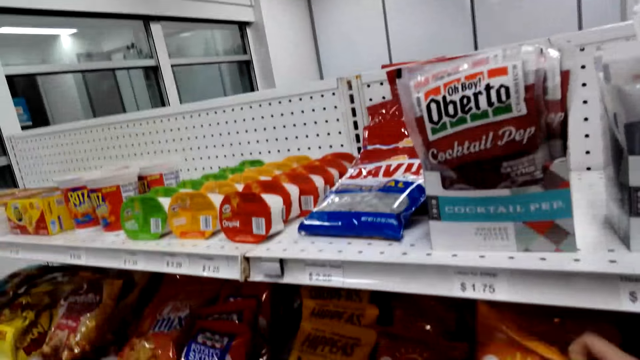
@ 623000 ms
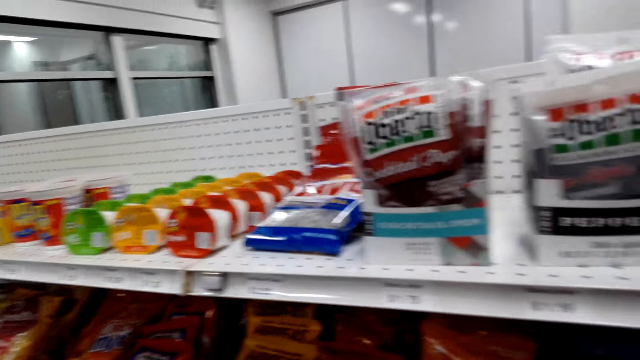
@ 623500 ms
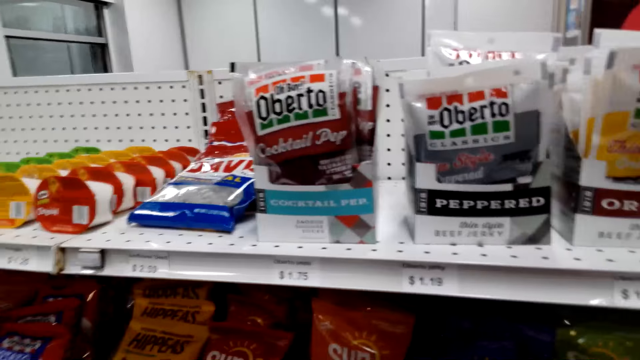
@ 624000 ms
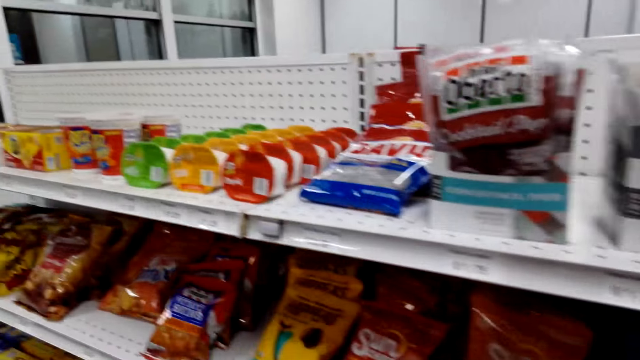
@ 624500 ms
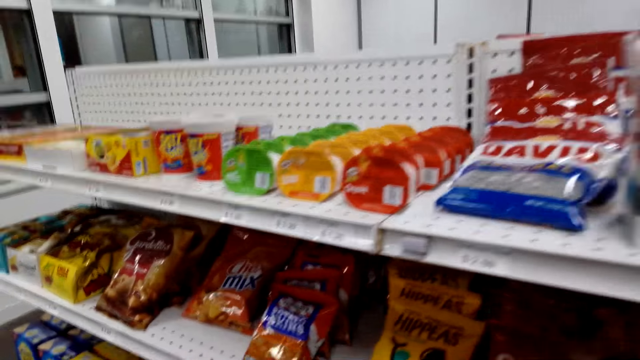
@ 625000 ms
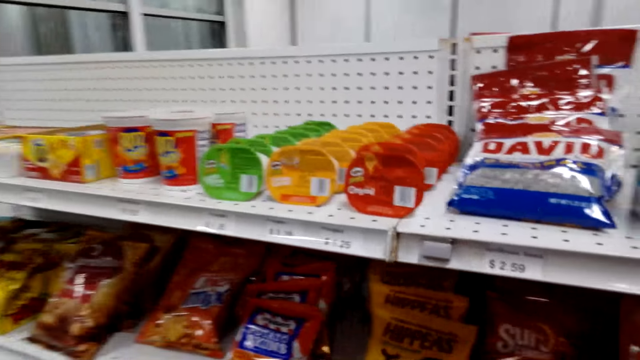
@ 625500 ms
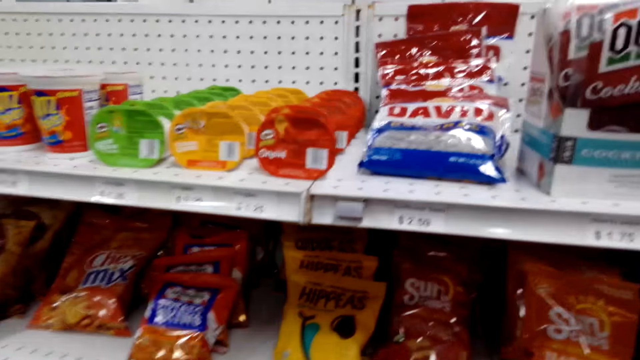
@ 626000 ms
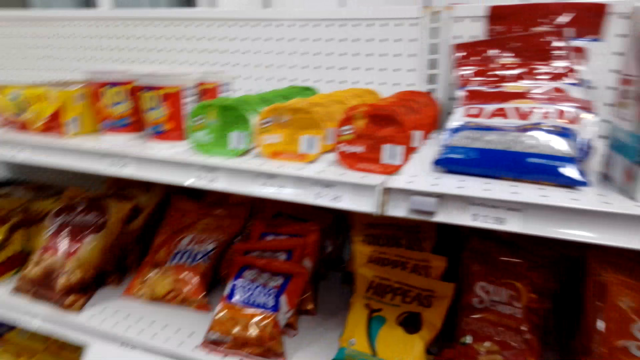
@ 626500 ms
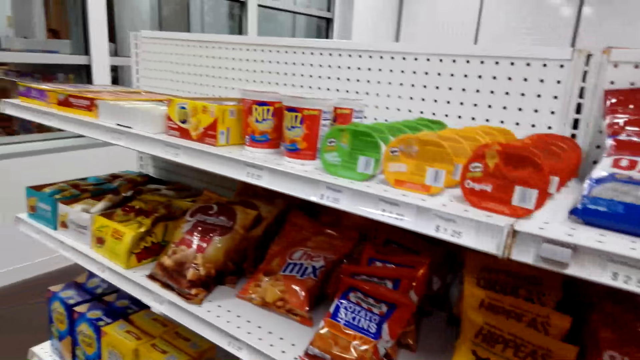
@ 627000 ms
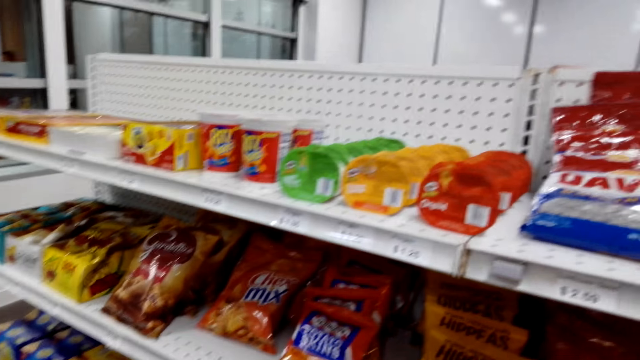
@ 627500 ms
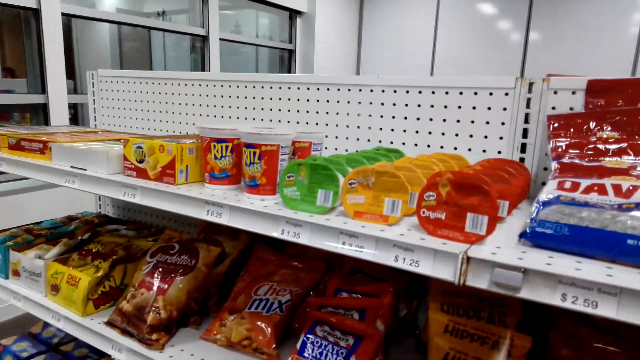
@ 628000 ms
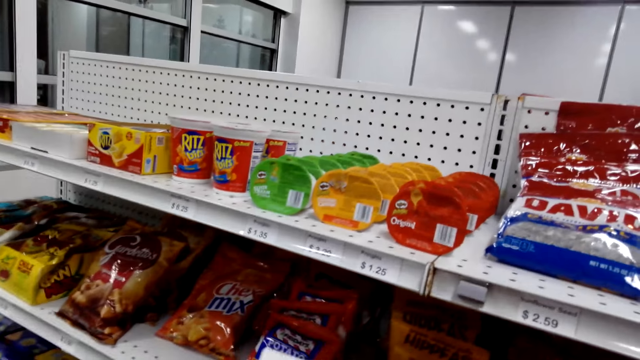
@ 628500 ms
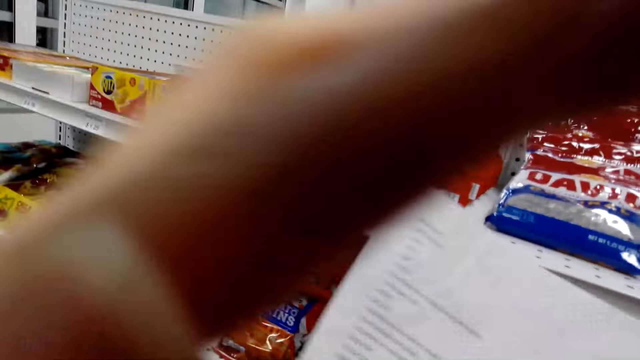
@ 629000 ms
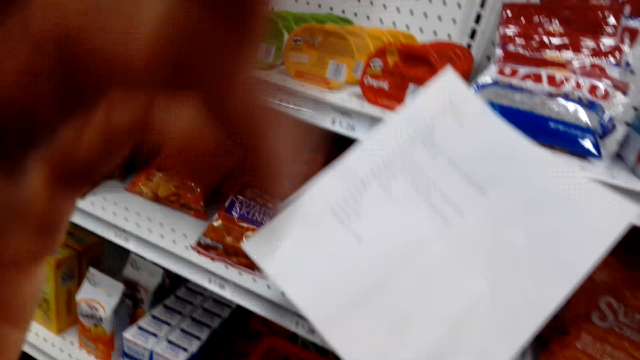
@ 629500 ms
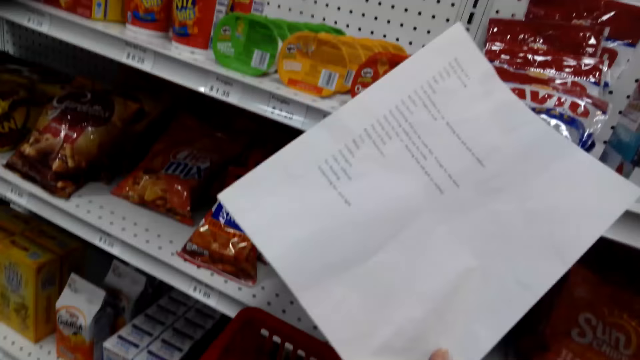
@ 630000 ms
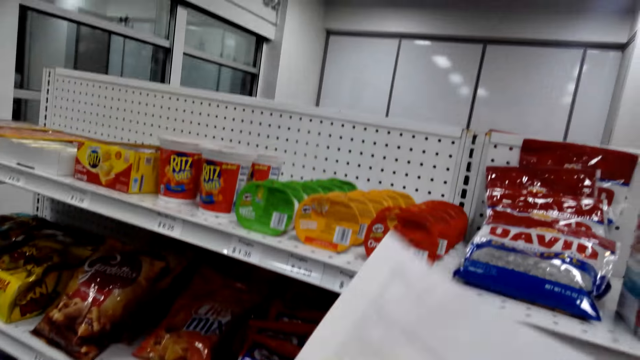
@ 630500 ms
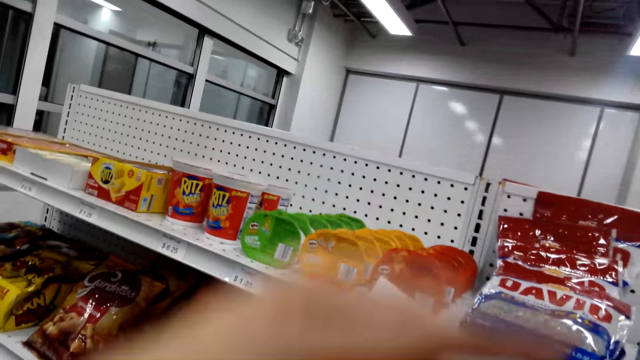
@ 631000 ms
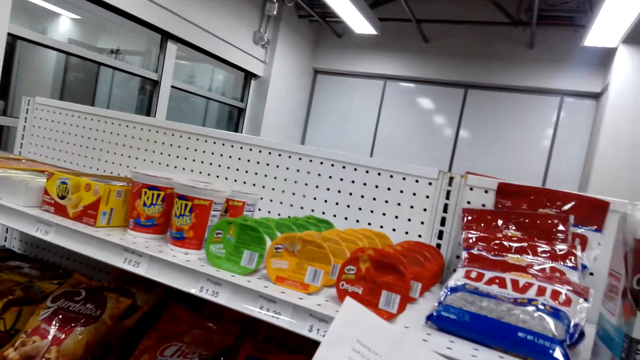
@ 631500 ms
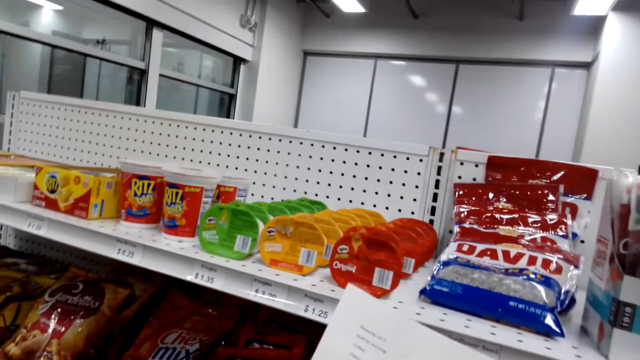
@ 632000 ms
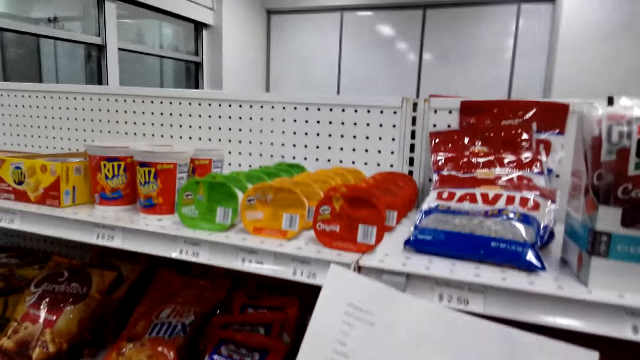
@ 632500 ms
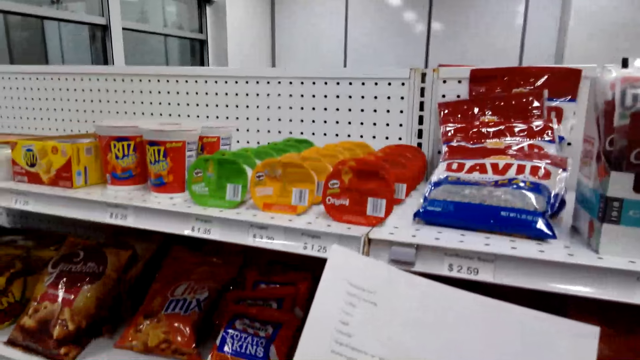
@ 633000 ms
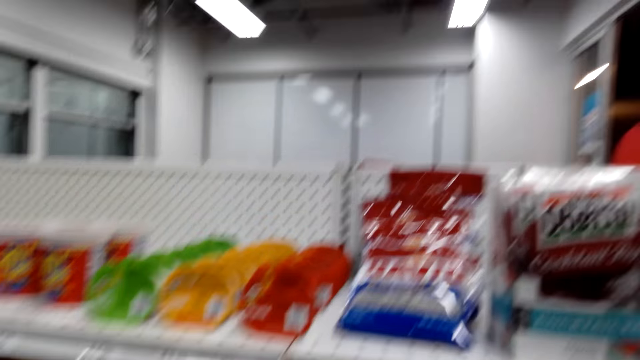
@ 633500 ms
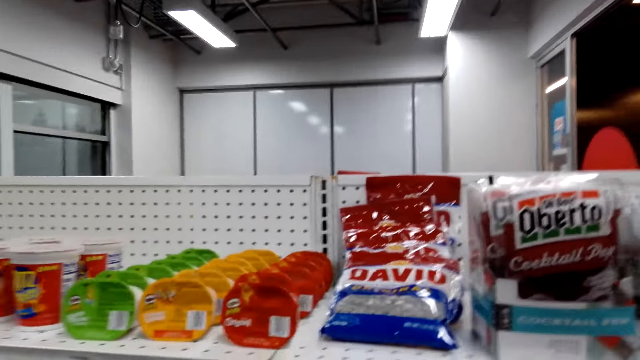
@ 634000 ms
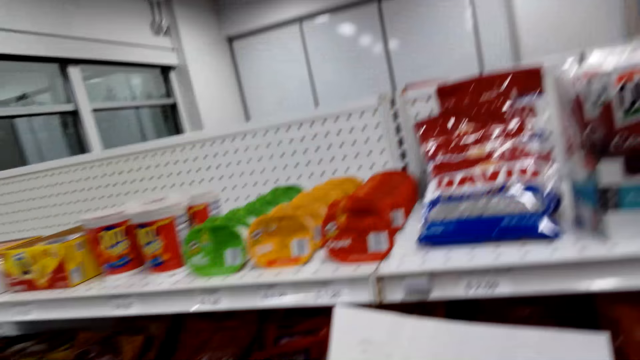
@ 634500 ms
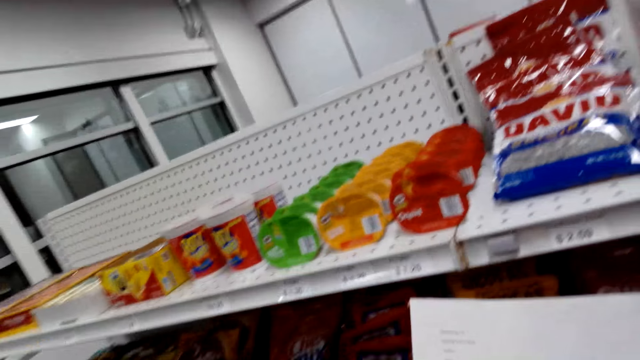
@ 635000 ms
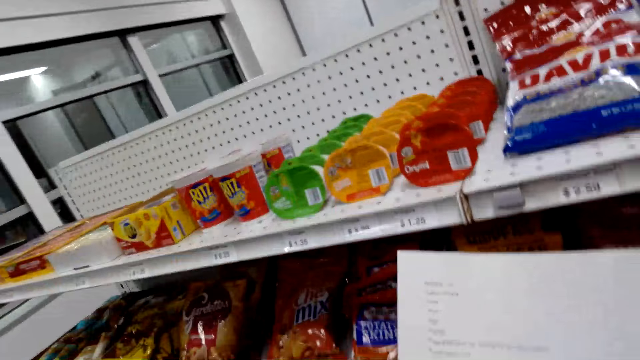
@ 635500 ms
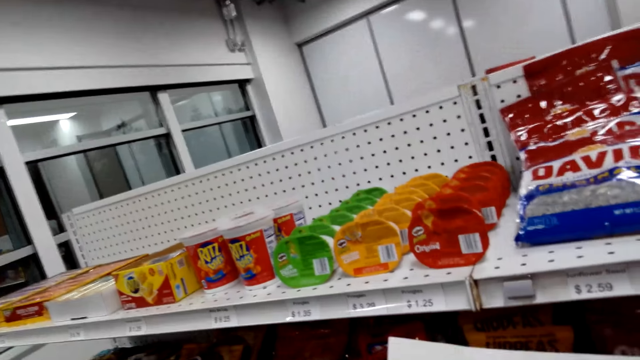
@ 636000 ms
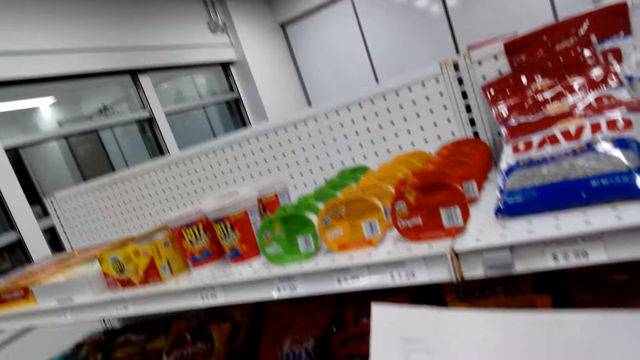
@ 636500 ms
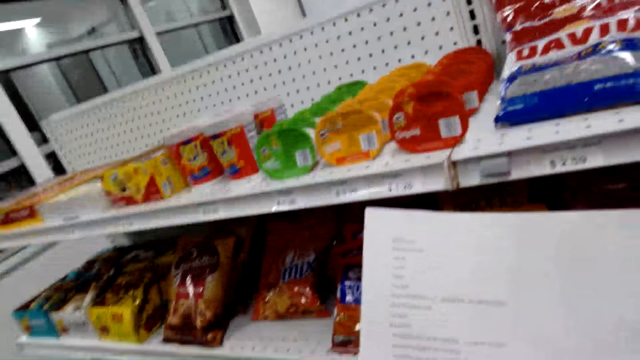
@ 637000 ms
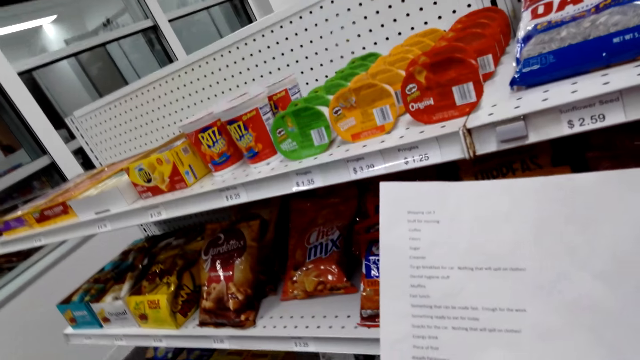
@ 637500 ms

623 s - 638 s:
The camera wearer picks a sachet from the shelf. They look around. They turn papers. They look into their shopping list. They adjust the camera. They look around.

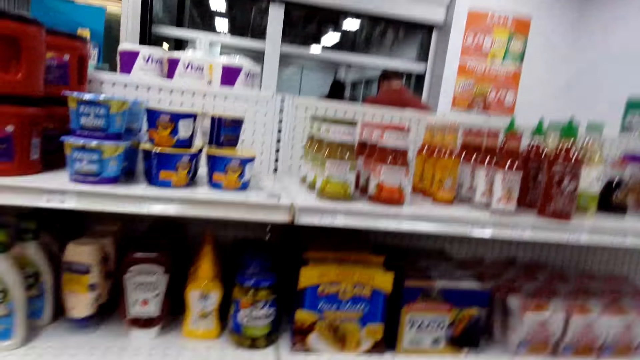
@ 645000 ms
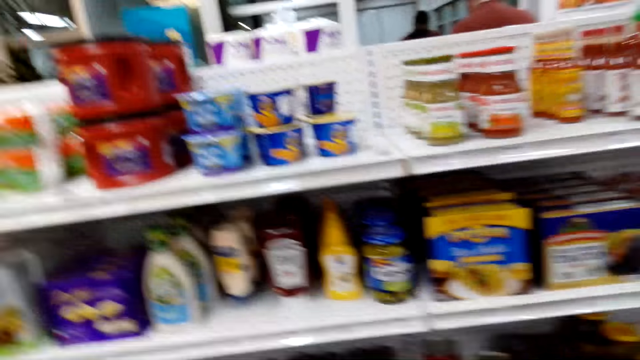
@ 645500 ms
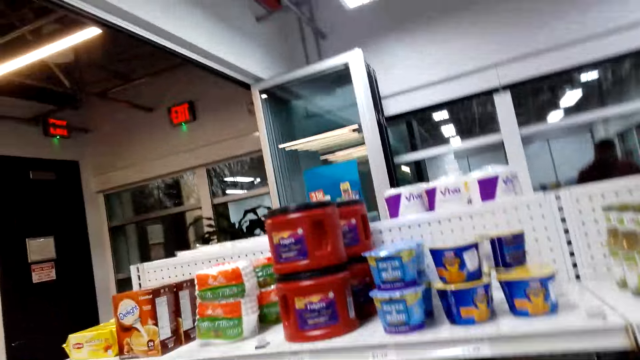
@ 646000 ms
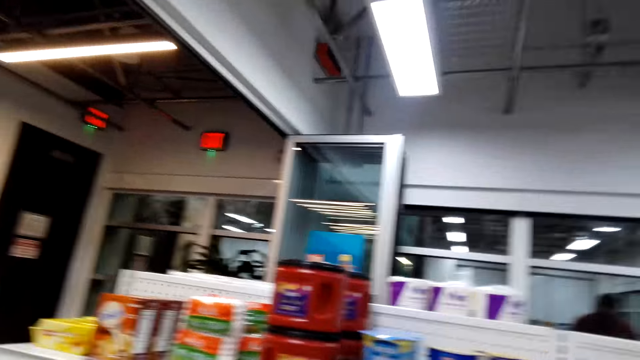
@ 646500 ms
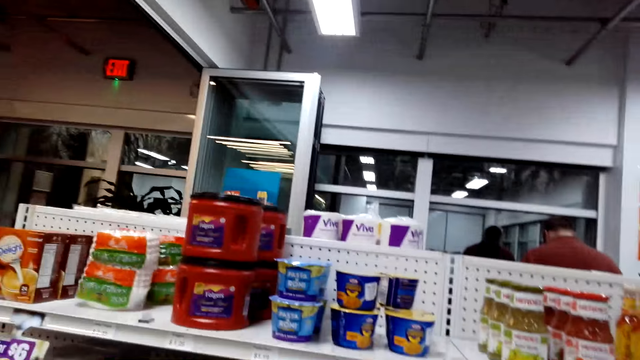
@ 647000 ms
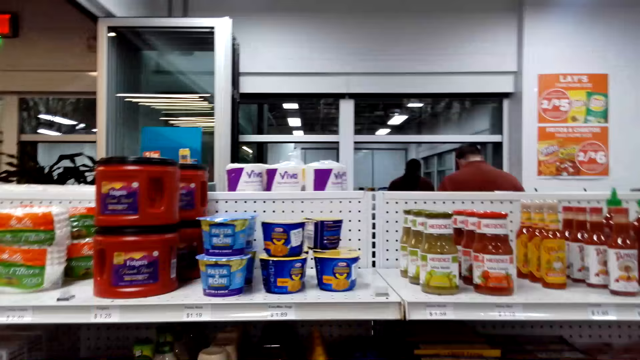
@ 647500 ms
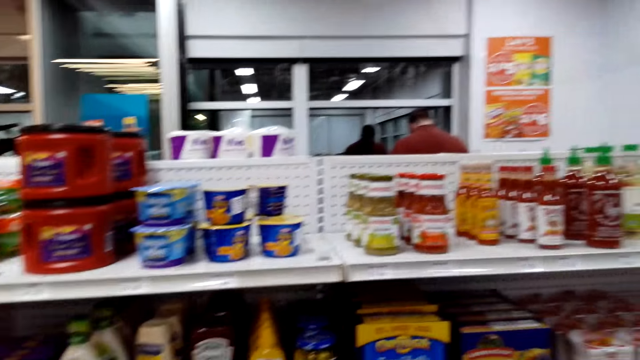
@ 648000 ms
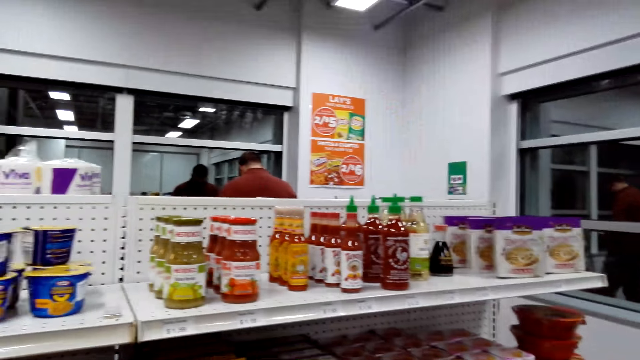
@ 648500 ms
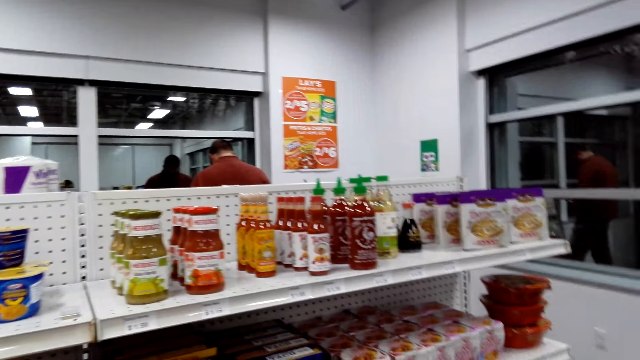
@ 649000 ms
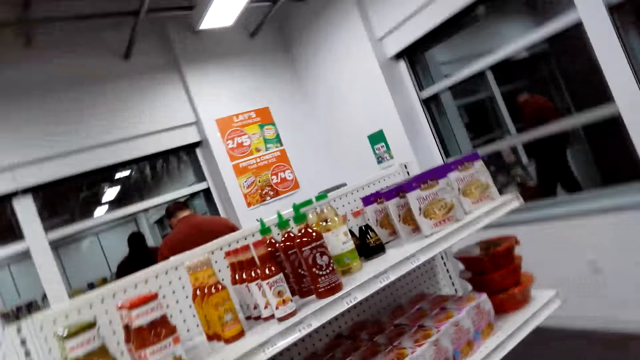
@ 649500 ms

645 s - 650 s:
The camera wearer looks around.
